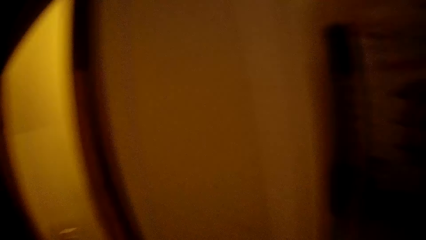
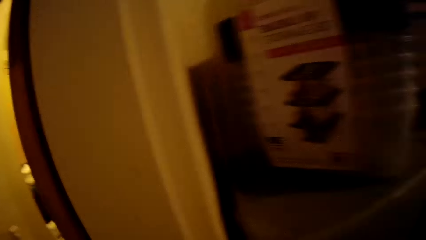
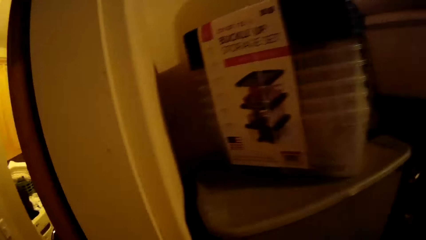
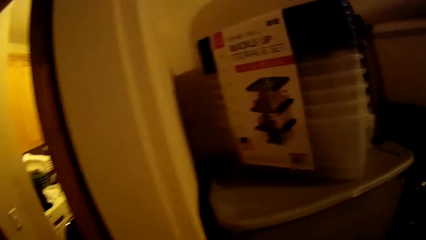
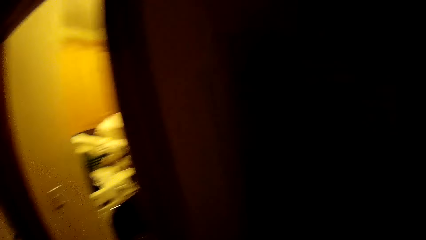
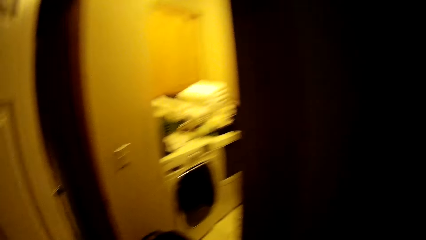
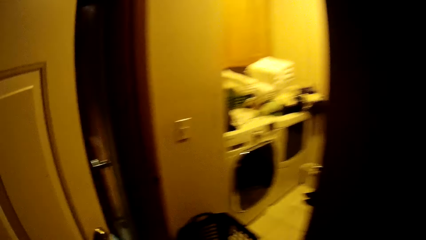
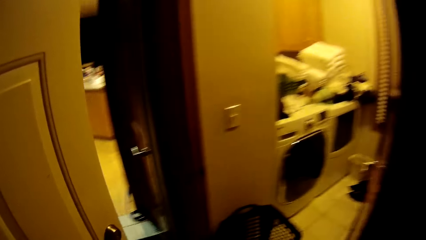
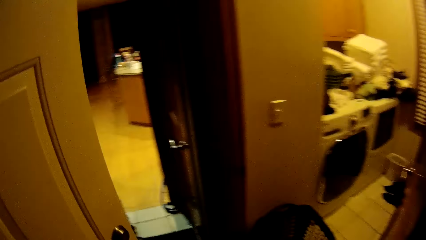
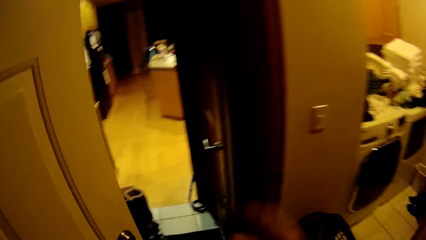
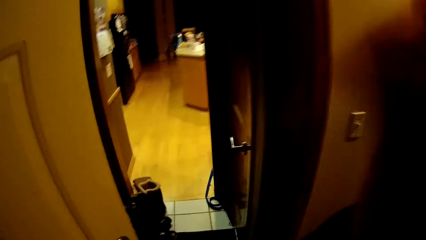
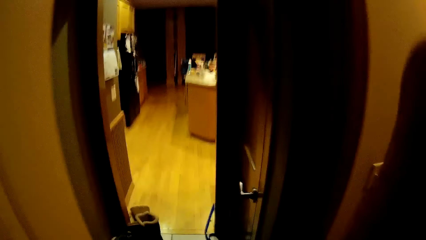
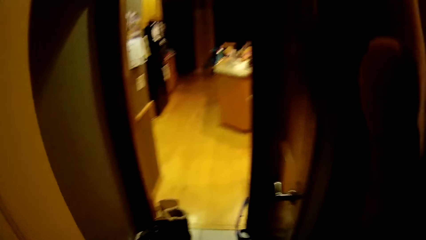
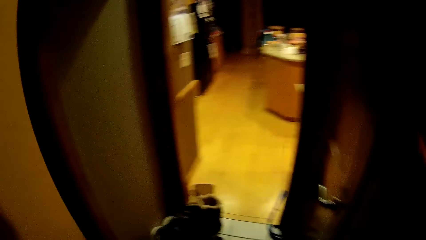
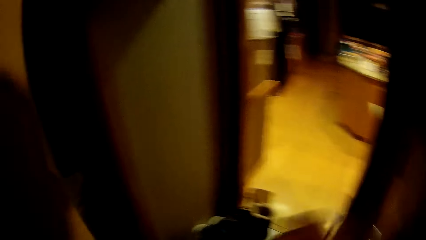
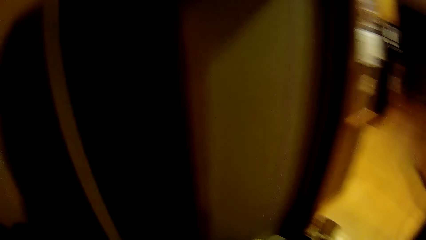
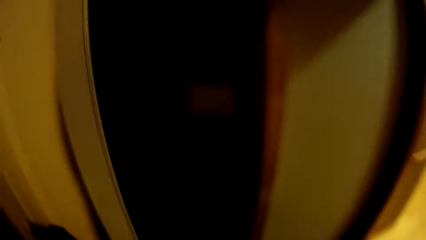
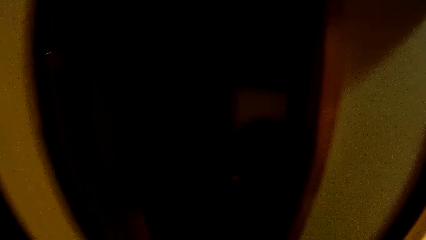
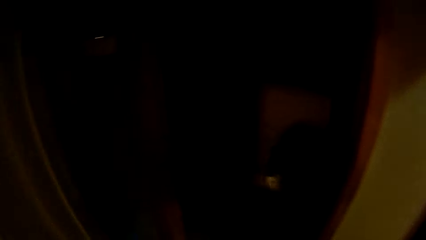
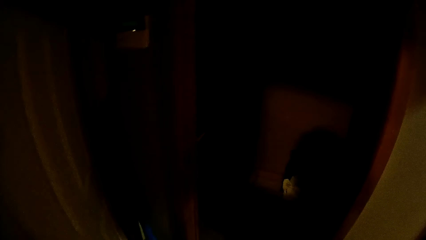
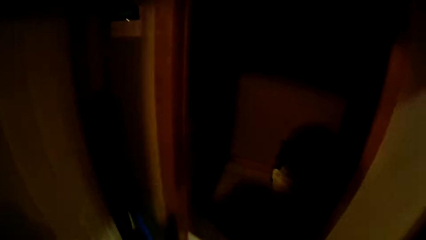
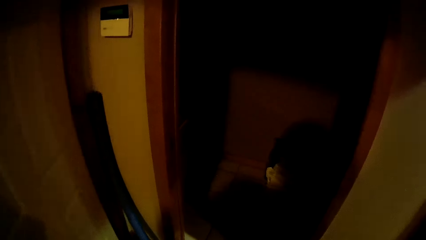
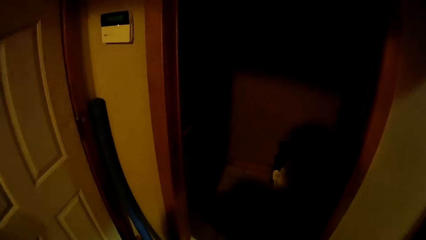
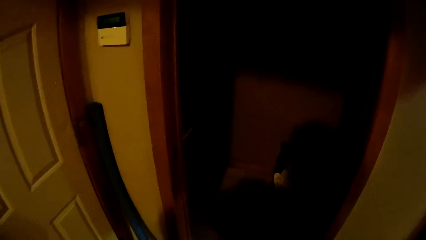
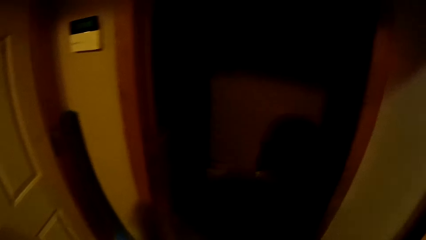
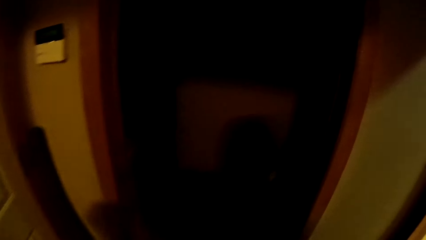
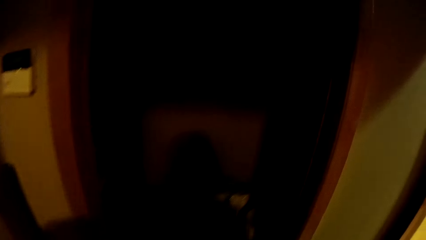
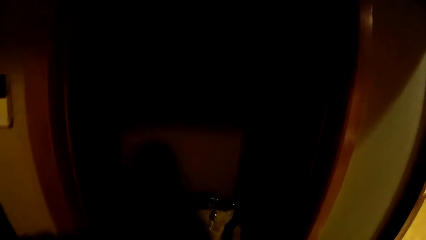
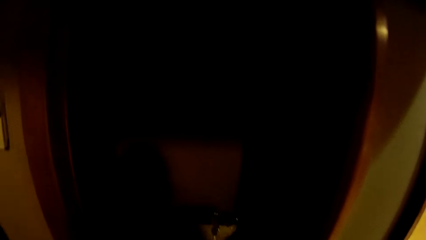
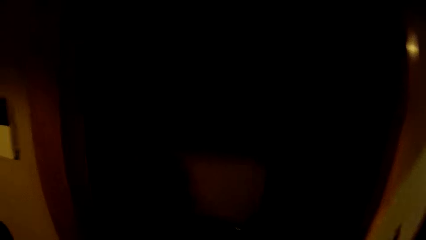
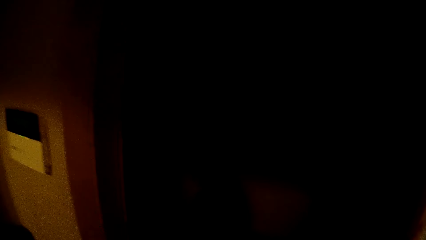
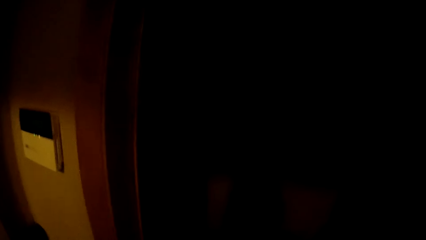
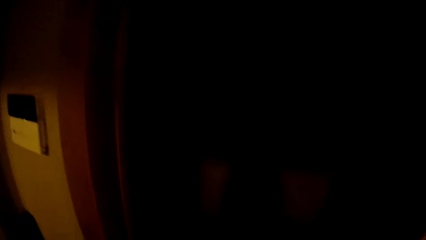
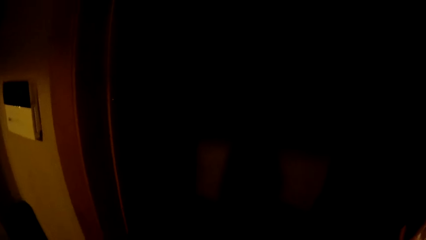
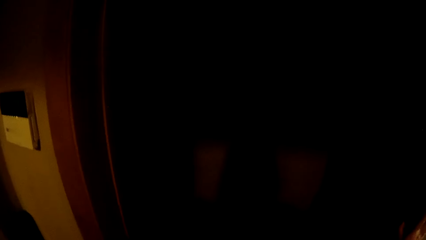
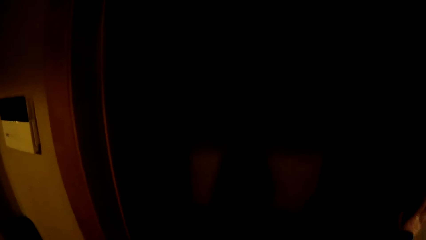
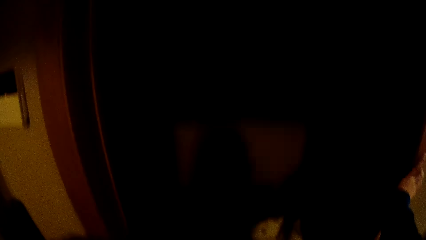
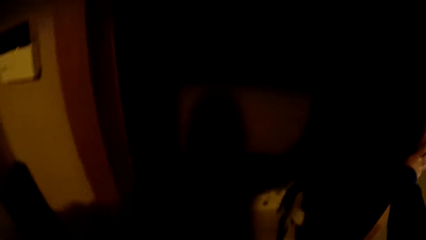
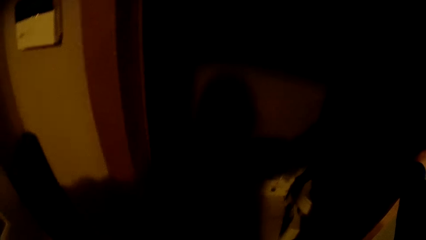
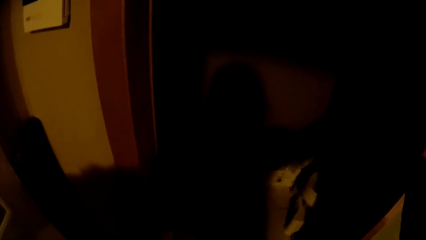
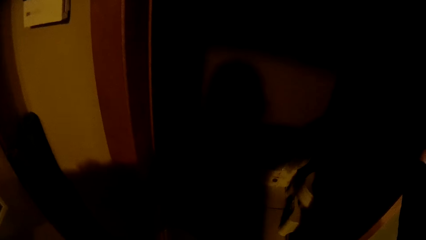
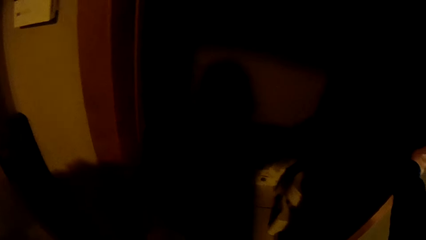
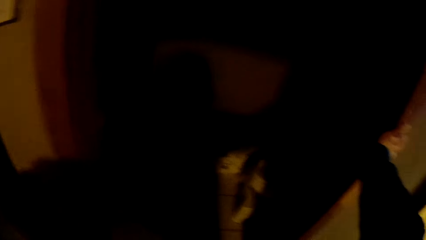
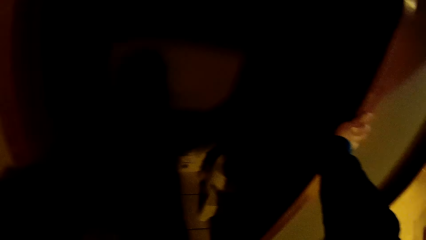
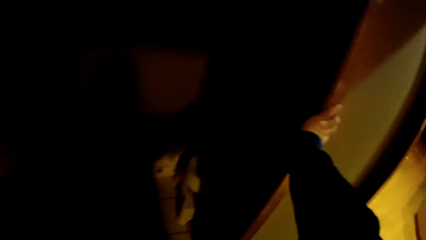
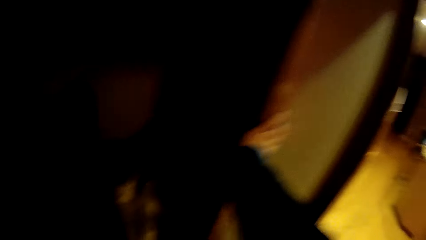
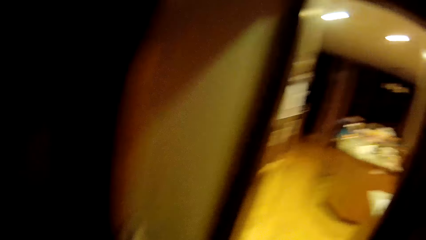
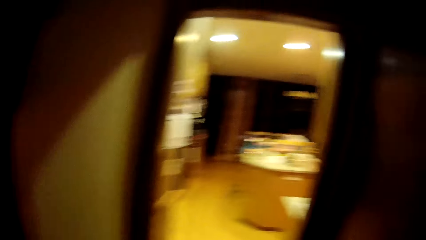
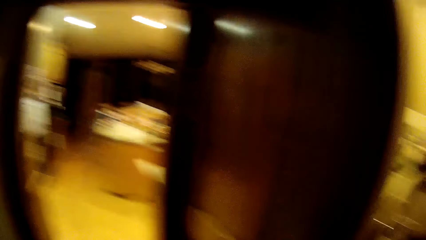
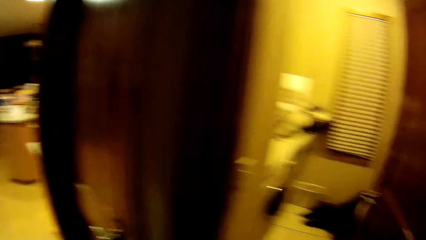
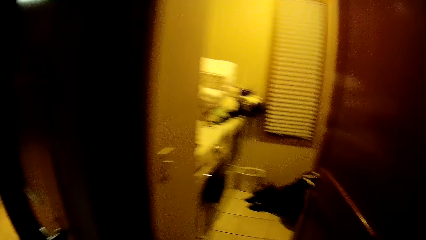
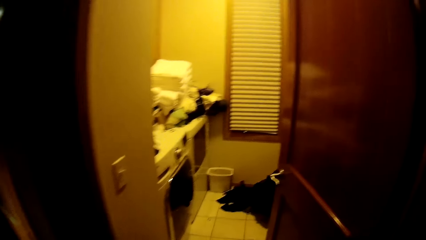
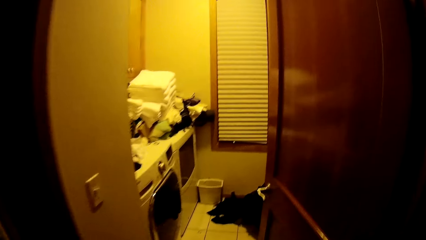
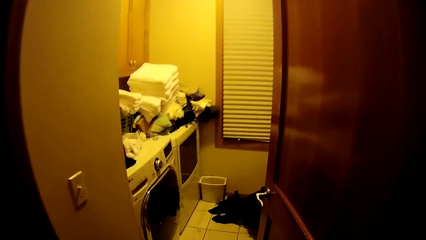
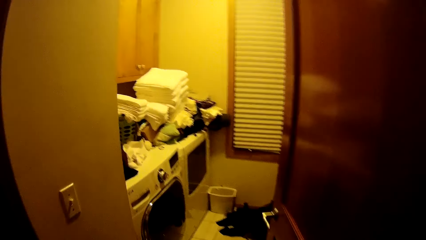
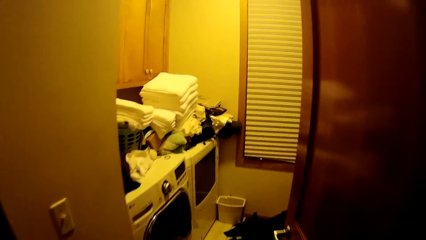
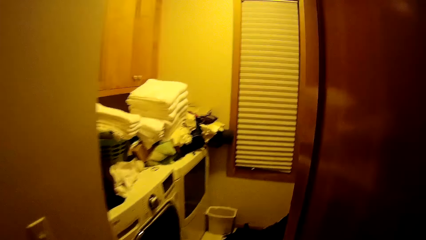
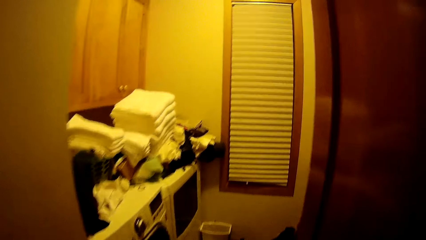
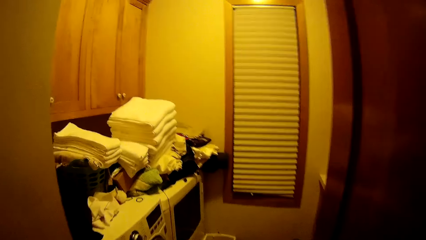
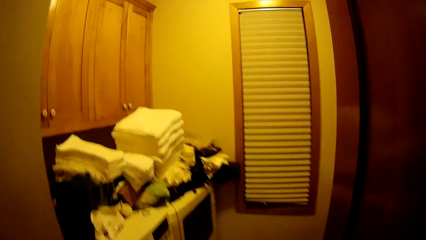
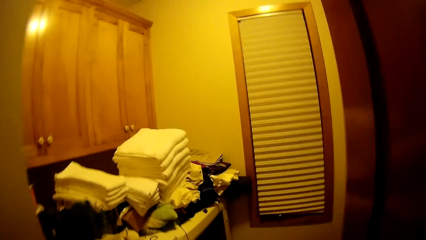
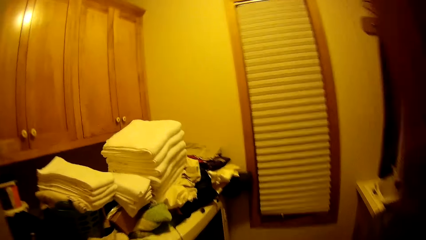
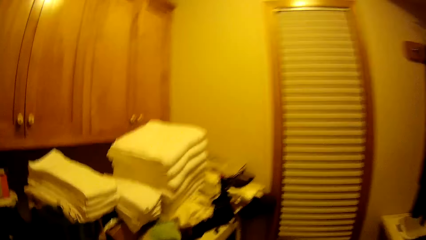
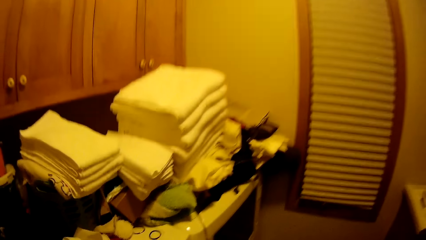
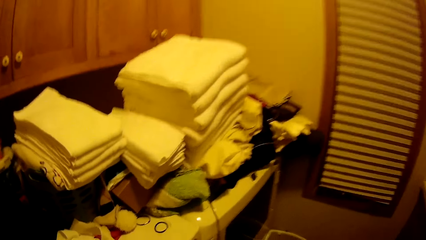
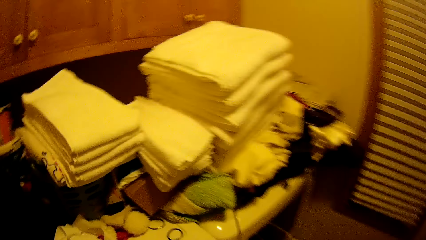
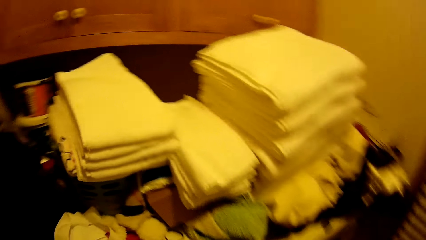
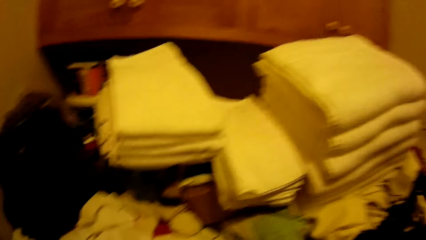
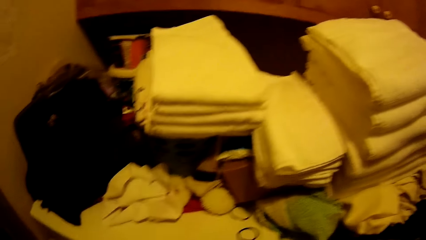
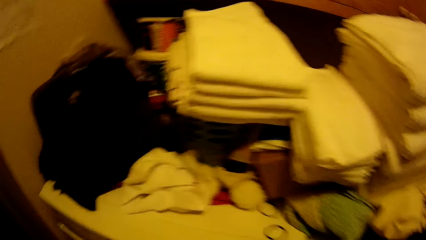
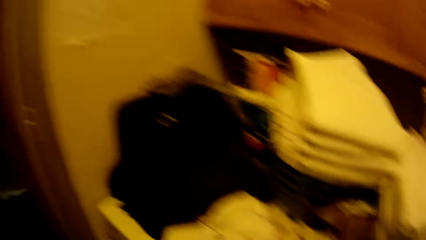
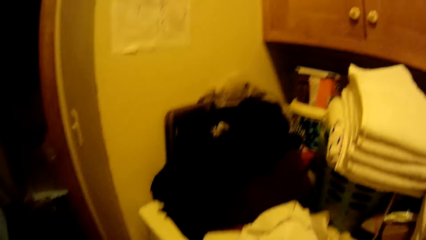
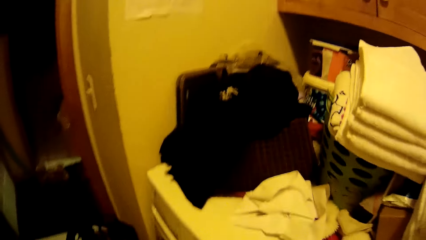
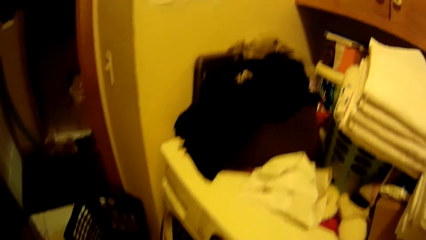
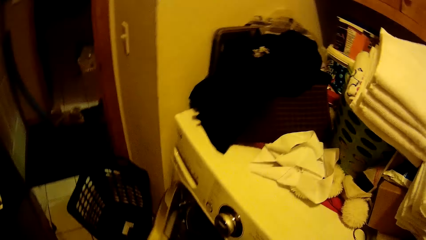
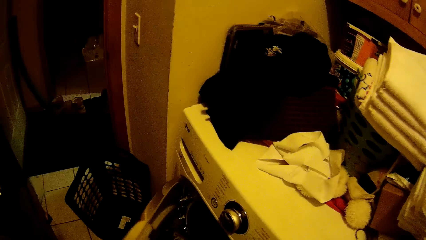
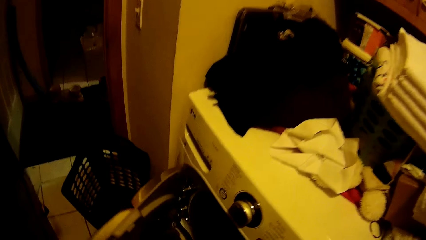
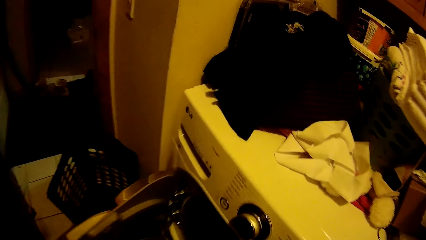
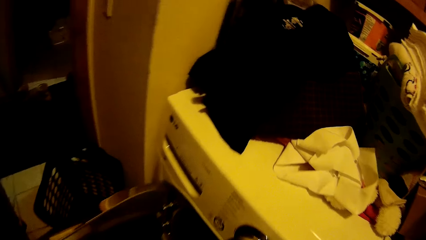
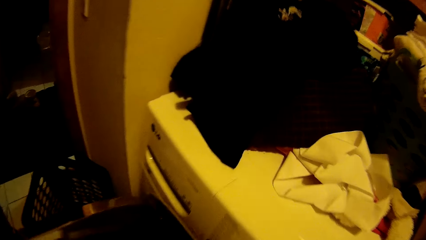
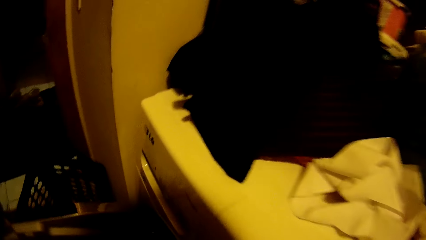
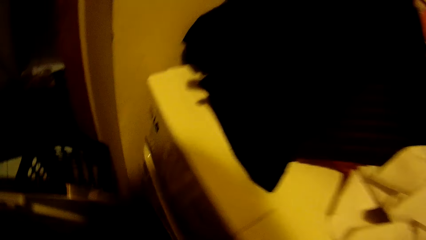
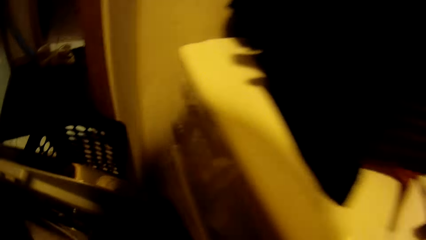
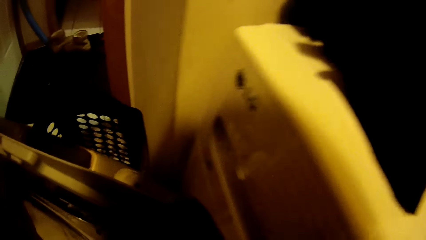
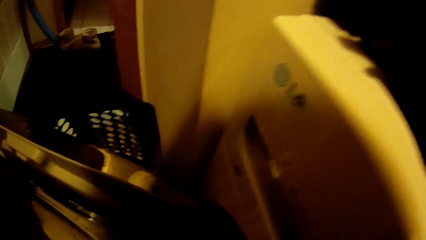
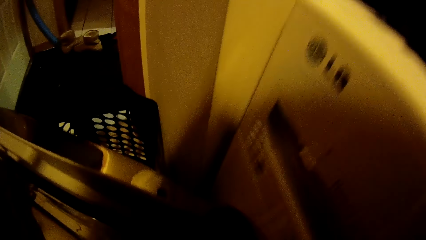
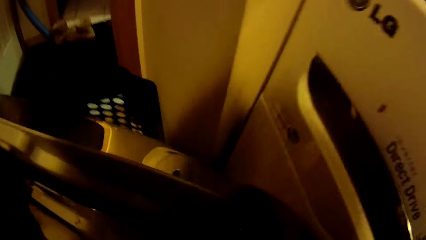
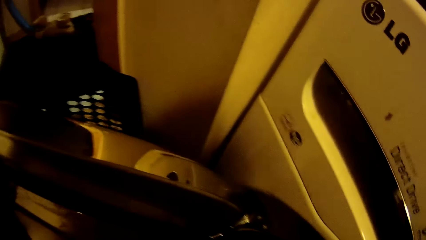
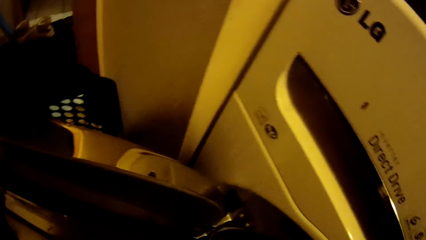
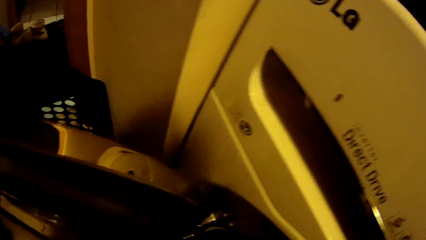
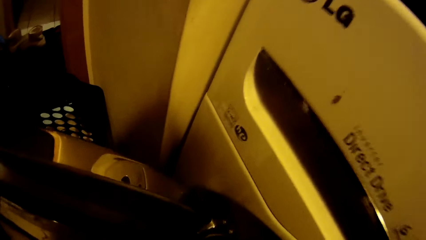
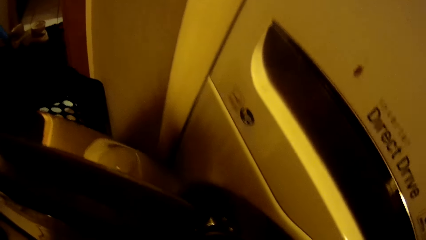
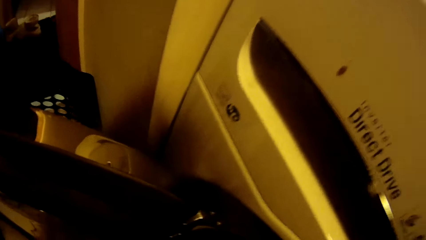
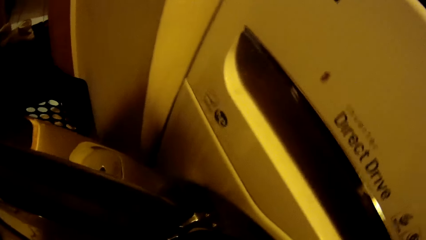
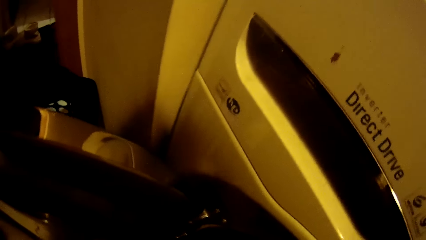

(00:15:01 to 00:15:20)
The camera wearer gets into the laundry room. They open the washing machine.
